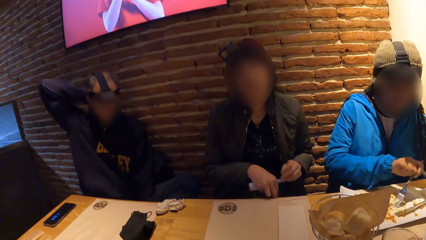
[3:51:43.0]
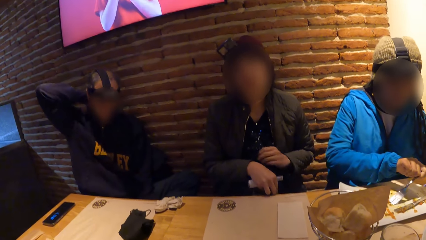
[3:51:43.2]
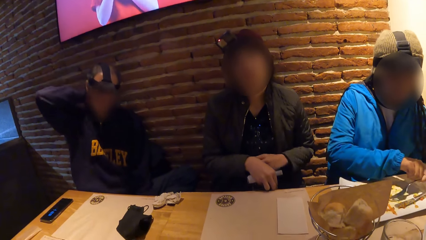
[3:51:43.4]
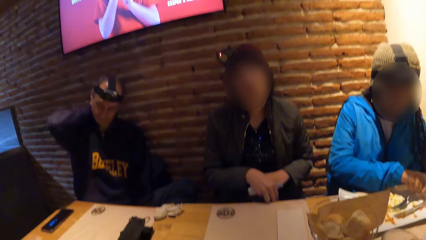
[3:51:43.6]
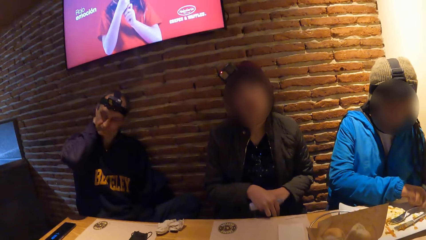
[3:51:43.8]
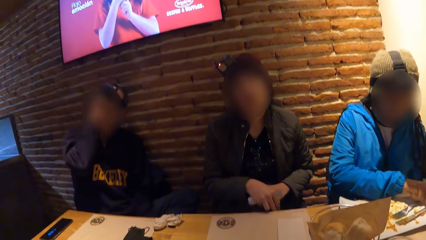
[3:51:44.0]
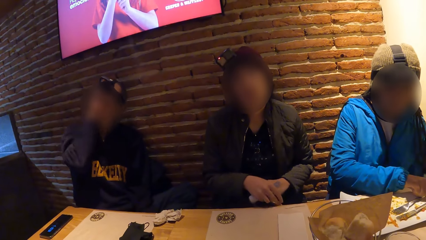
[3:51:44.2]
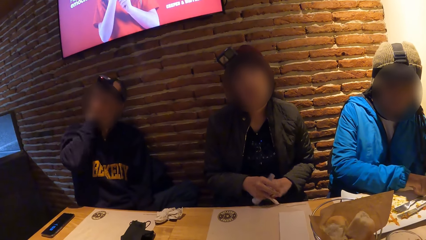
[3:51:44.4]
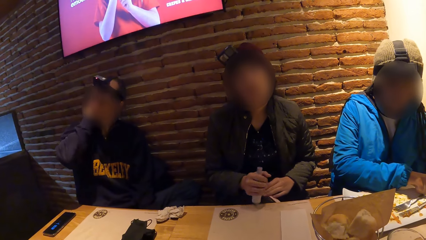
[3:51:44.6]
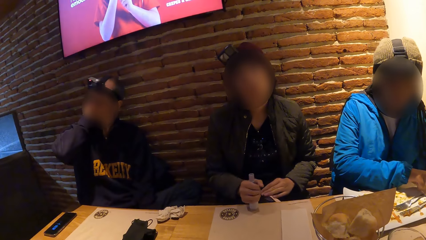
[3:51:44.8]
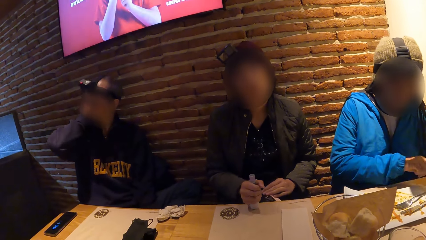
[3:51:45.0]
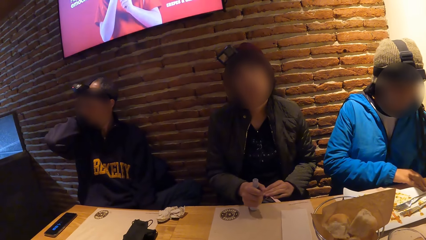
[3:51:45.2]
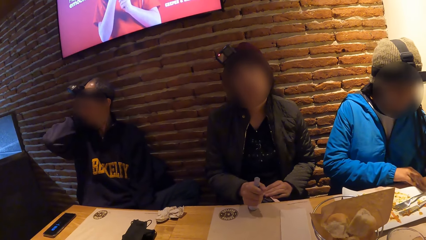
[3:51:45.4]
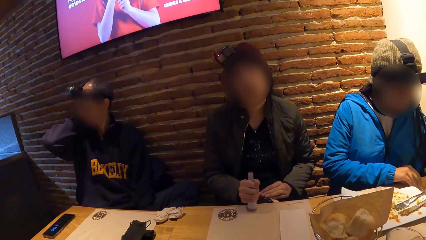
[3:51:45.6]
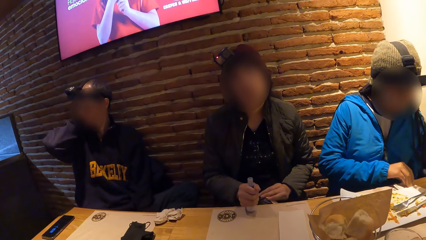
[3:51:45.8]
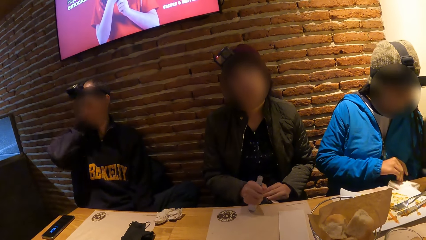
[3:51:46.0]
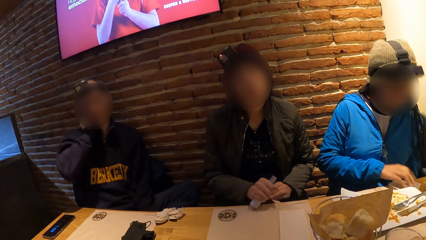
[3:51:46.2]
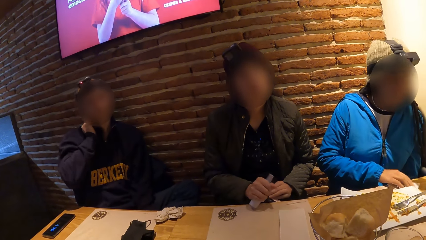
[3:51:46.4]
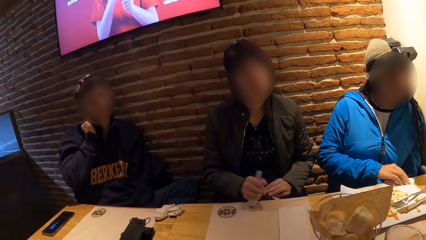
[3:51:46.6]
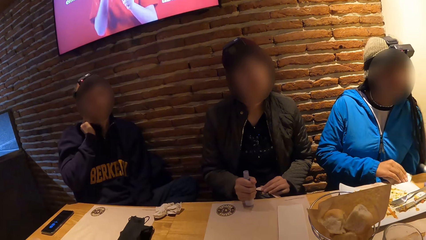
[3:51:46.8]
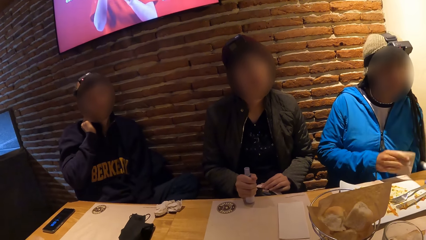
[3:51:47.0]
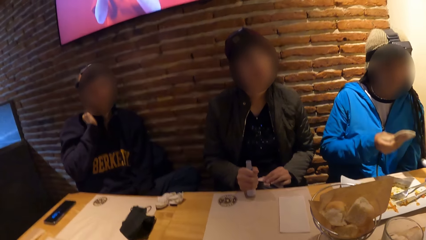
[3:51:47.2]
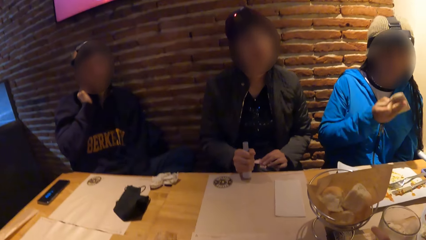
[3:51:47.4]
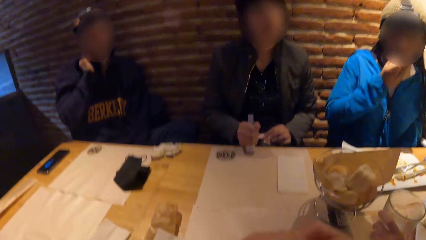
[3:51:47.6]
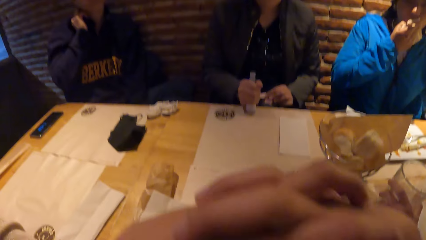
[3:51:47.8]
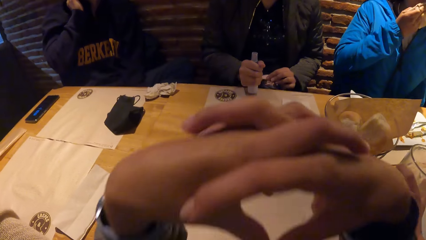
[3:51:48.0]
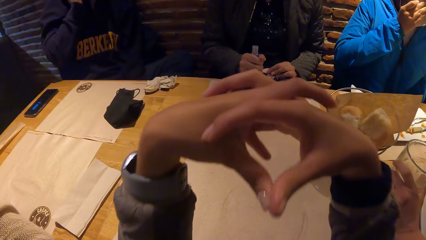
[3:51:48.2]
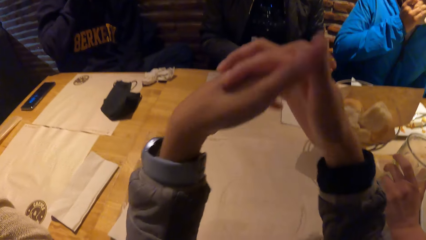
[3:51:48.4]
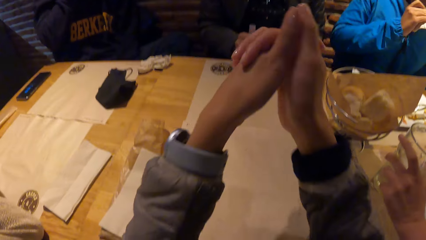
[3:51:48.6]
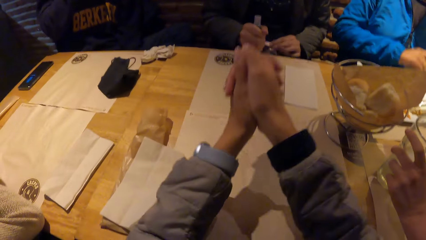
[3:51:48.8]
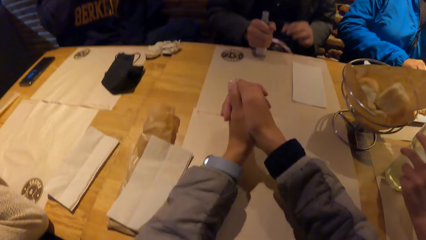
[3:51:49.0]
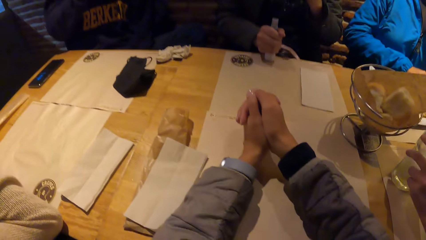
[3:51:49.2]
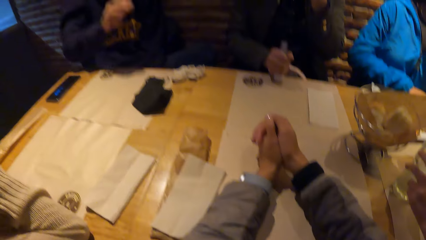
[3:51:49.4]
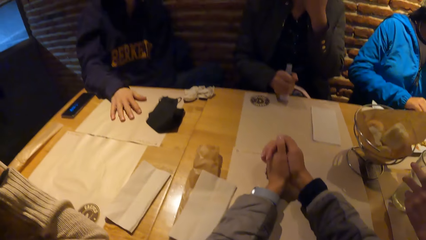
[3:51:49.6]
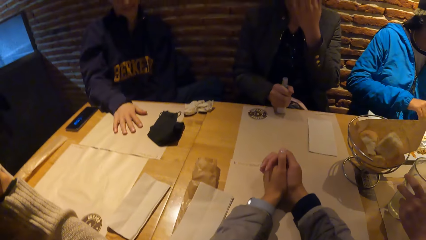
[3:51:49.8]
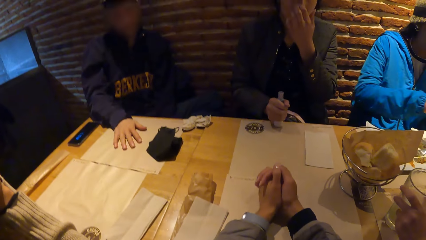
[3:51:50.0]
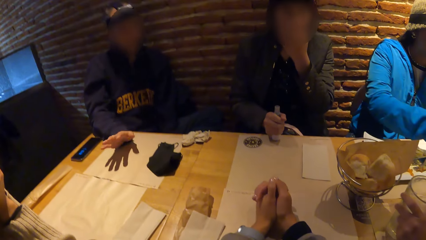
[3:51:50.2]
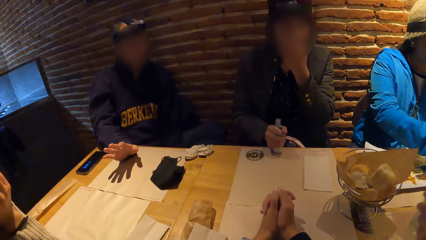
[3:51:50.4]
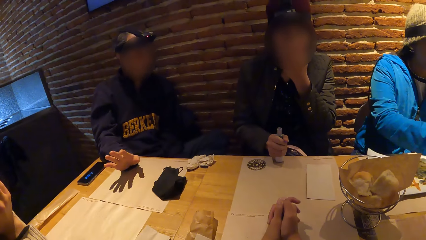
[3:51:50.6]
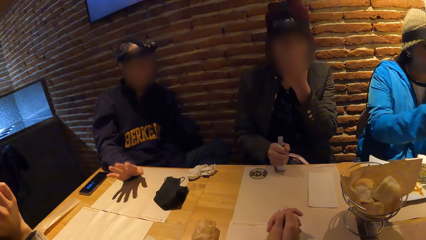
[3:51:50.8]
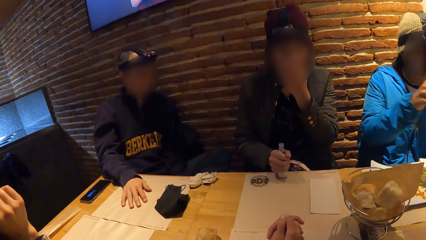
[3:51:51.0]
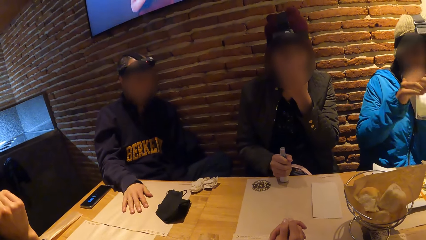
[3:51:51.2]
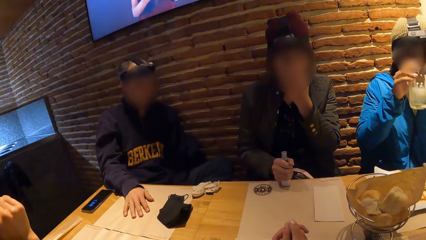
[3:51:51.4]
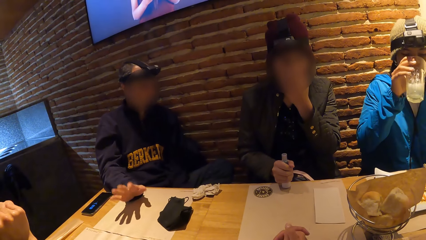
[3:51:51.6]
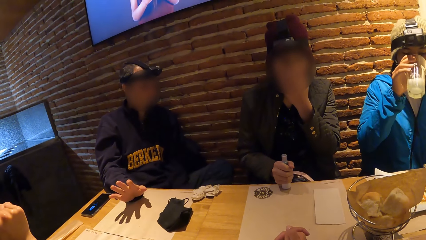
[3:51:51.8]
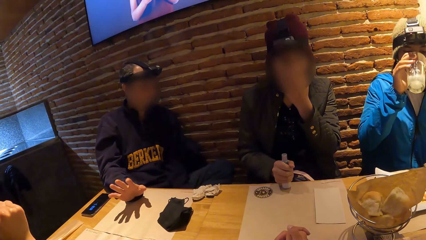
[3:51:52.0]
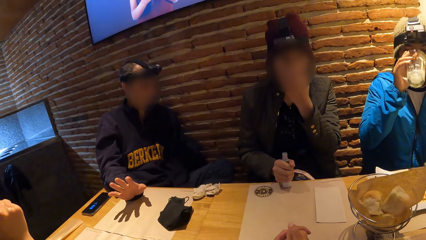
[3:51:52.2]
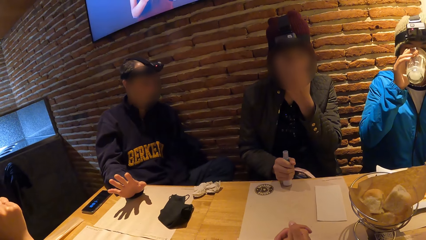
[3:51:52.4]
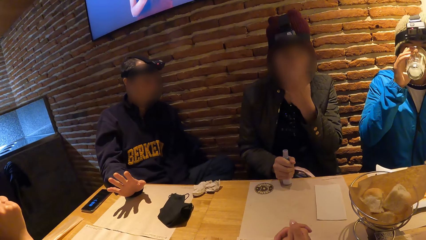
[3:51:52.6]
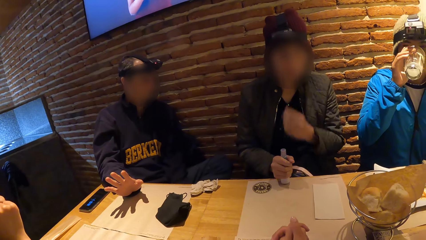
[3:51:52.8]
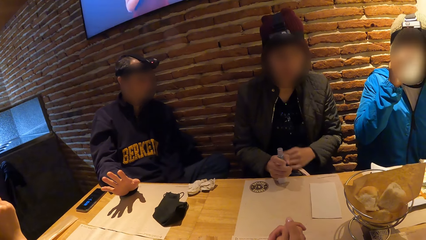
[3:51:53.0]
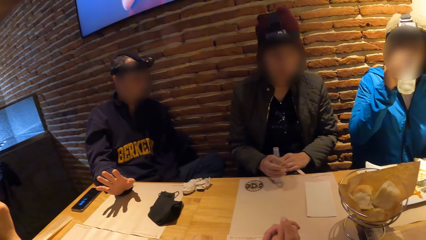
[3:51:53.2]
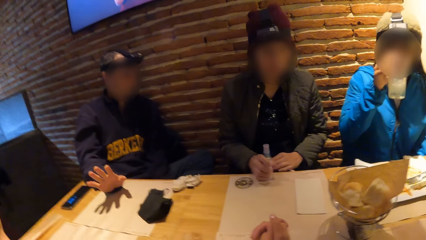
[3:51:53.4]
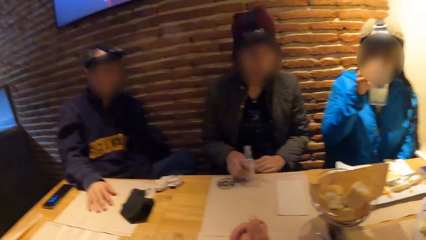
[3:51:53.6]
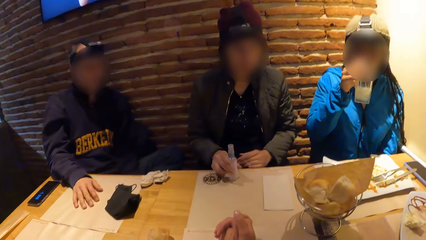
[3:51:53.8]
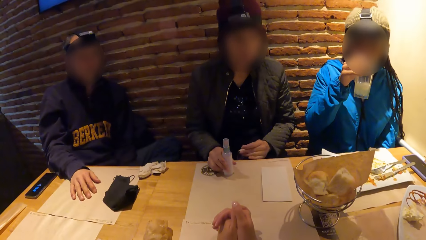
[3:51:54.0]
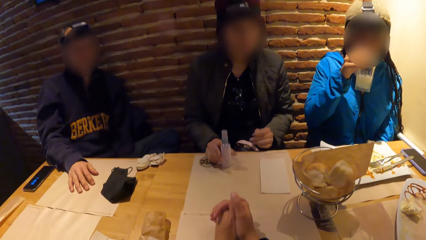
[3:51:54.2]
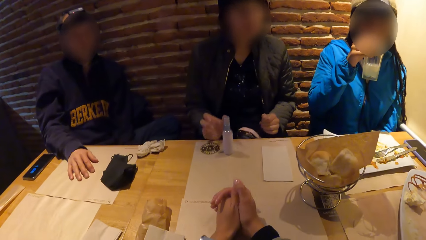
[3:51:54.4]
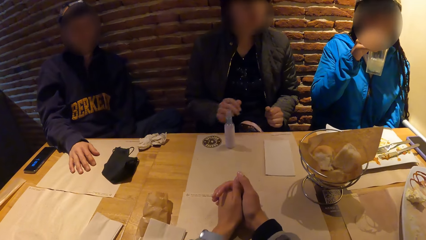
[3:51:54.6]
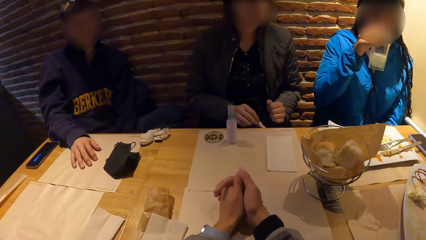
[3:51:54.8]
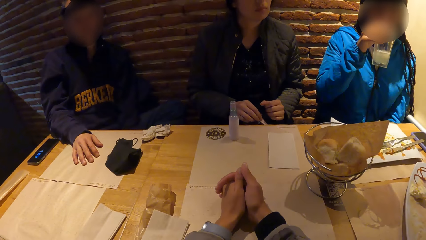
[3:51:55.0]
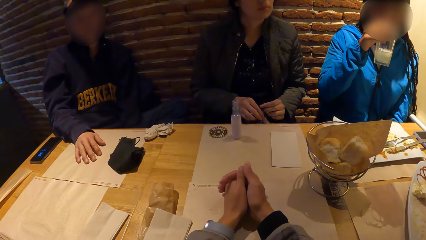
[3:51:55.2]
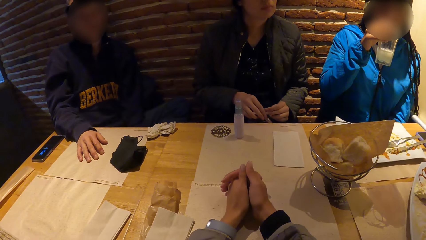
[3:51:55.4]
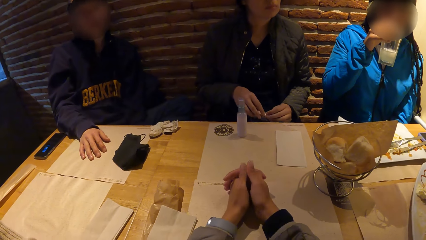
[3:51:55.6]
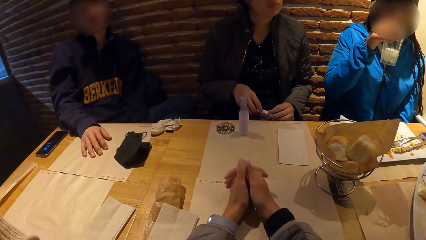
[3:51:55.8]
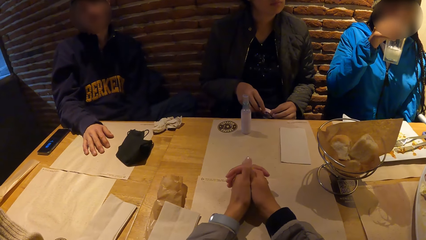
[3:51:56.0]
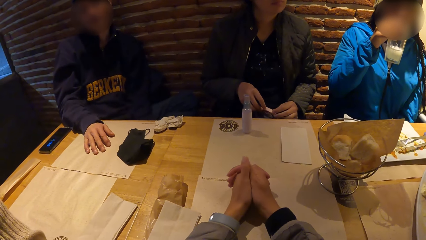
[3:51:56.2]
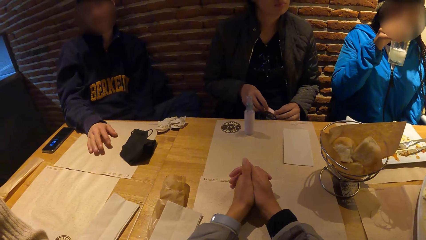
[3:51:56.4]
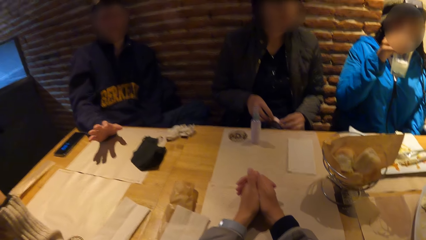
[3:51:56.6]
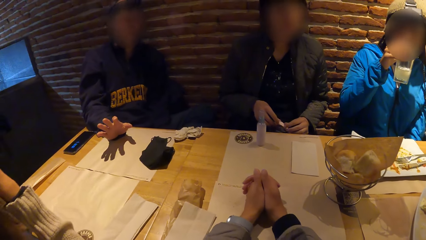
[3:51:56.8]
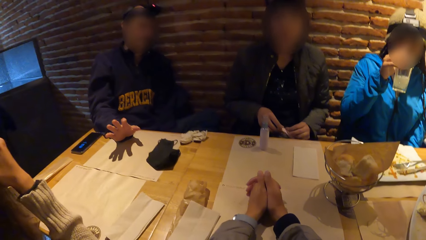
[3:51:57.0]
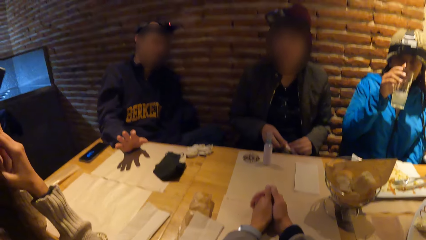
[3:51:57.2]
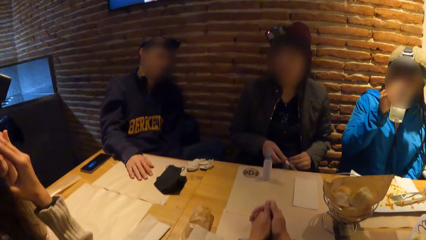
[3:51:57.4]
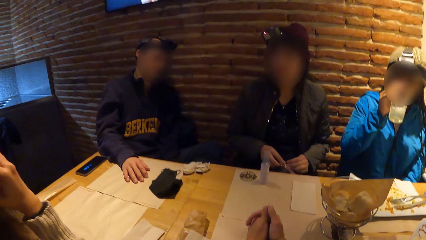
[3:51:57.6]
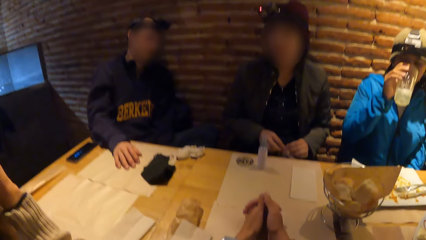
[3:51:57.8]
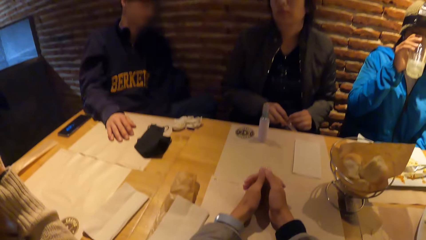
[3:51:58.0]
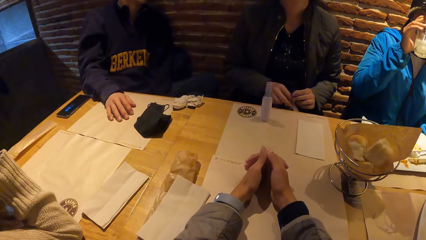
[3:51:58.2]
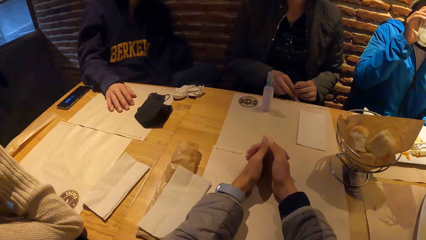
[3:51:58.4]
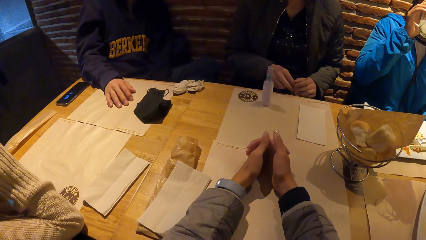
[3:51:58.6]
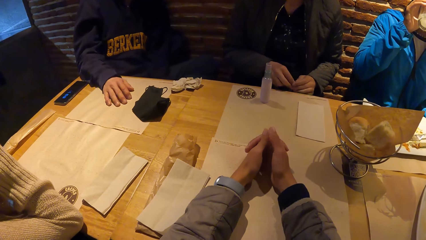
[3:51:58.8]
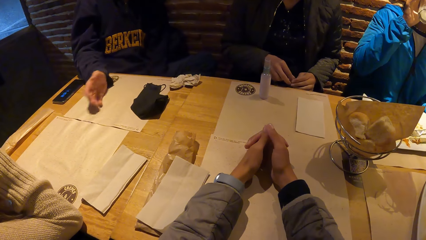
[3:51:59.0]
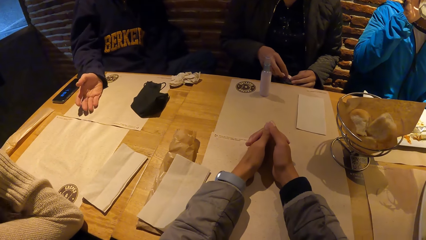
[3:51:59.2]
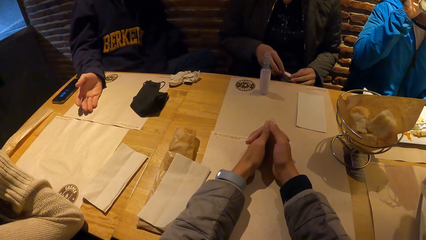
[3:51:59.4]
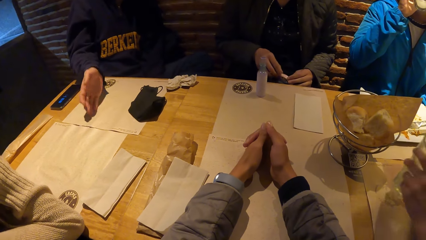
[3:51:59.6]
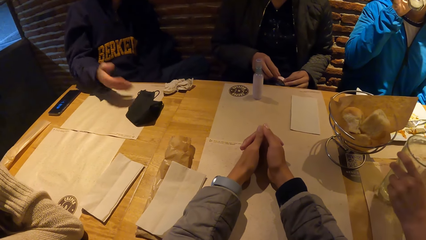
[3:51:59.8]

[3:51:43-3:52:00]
A woman drops the fork in her right hand on the plate on the tablemat on the table. Another woman looks around. She holds the spray bottle in her right hand on the table. The first woman takes a serviette from the table with her right hand. She wipes her mouth with the serviette in her right hand. The camera wearer moves the hands. The first woman drops the serviette in her right hand on the table. The camera wearer places her clasped hands on the table. The other woman touches her face with her left hand. A man places his right hand on the tablemat on the table. The first woman picks up the glass. She drinks from the glass cup in her right hand. The other woman moves the spray bottle in her right hand on the table. She fiddles with the purse on her lap with both hands. She moves the hands. The camera wearer looks around.
